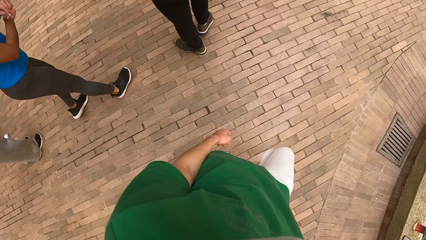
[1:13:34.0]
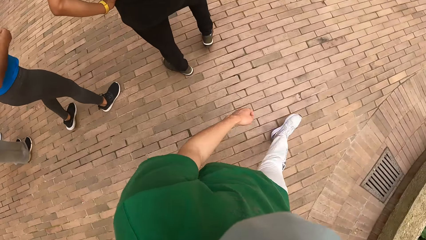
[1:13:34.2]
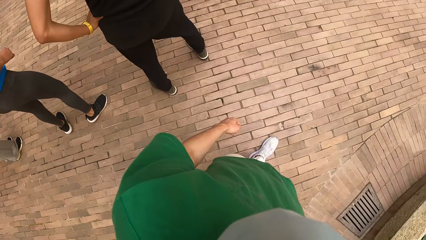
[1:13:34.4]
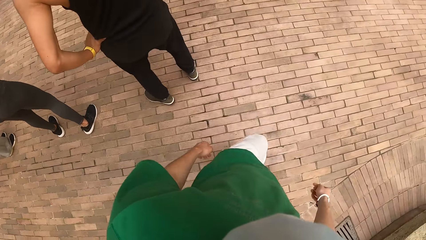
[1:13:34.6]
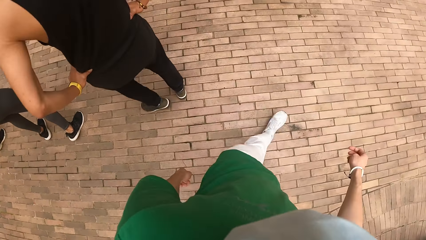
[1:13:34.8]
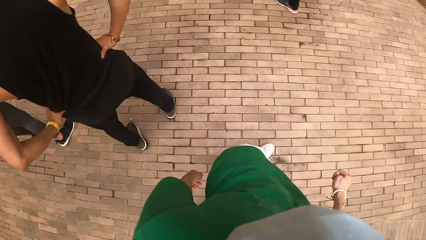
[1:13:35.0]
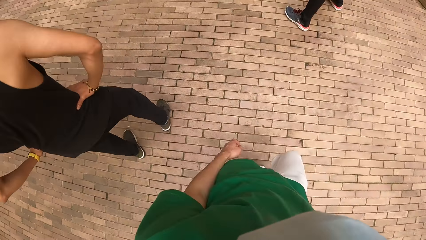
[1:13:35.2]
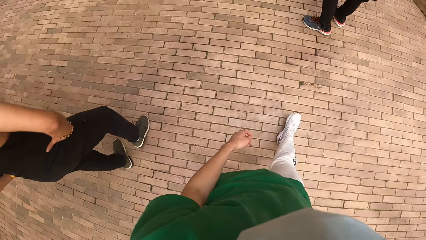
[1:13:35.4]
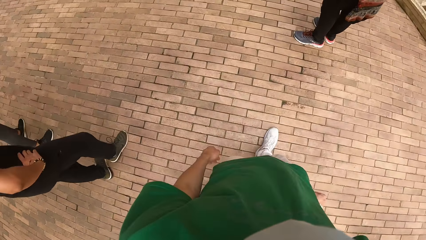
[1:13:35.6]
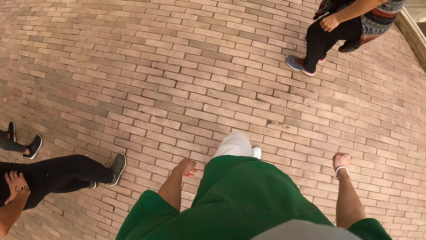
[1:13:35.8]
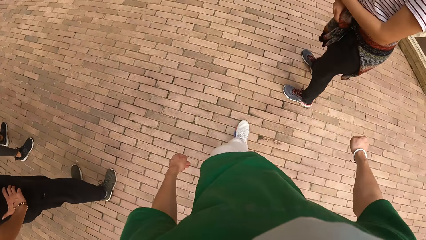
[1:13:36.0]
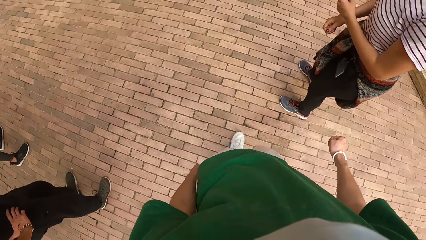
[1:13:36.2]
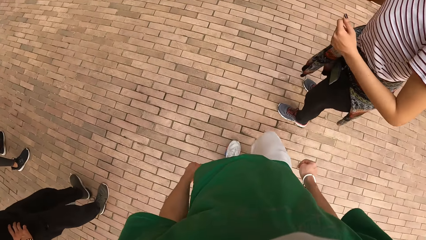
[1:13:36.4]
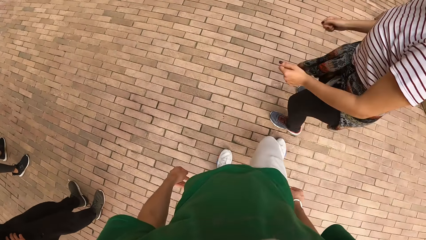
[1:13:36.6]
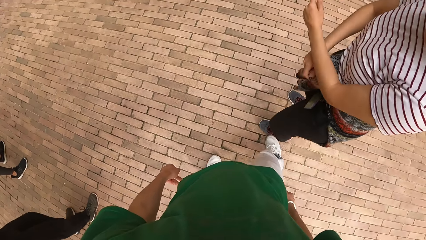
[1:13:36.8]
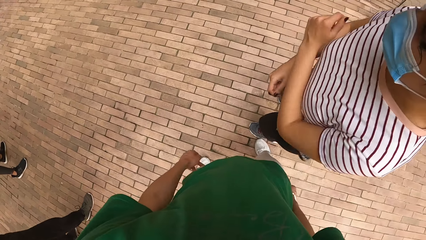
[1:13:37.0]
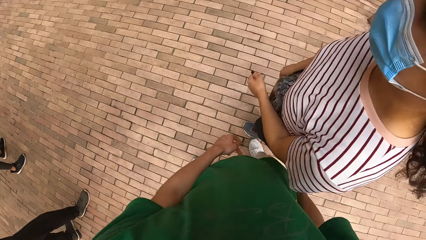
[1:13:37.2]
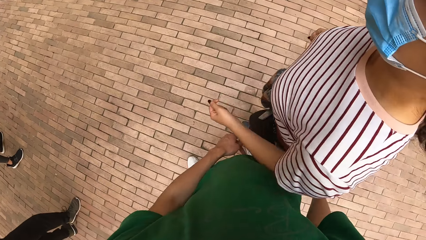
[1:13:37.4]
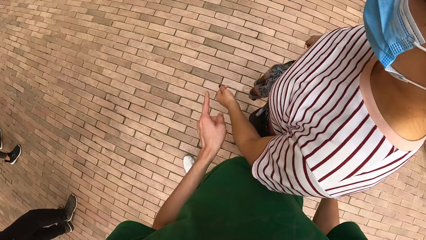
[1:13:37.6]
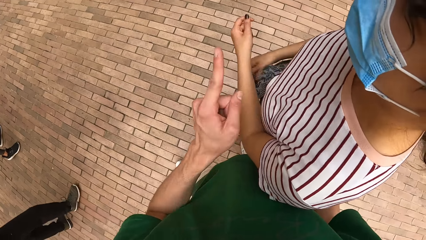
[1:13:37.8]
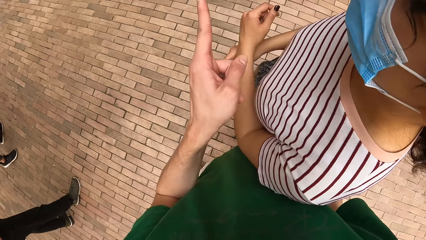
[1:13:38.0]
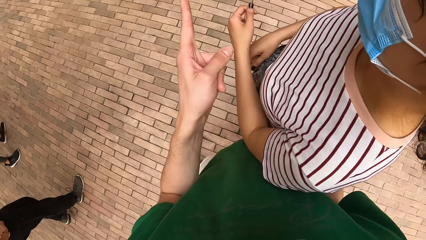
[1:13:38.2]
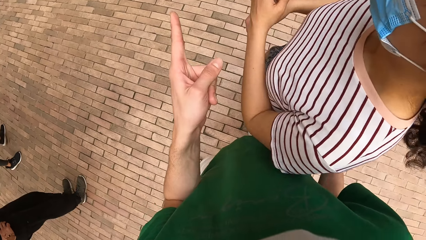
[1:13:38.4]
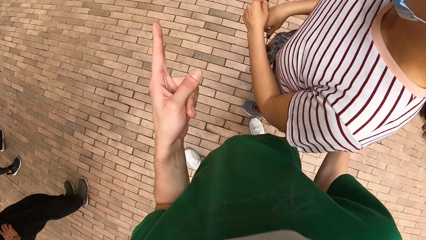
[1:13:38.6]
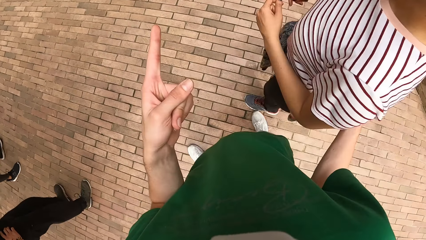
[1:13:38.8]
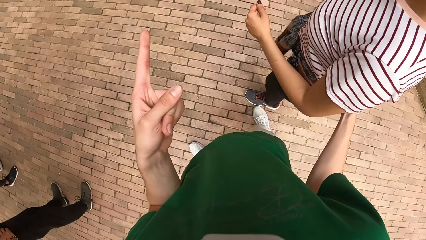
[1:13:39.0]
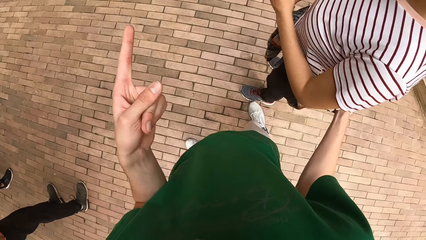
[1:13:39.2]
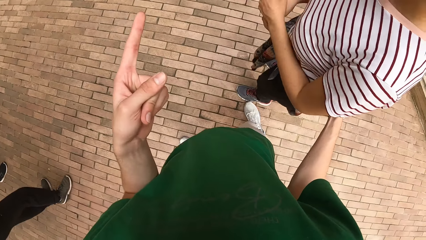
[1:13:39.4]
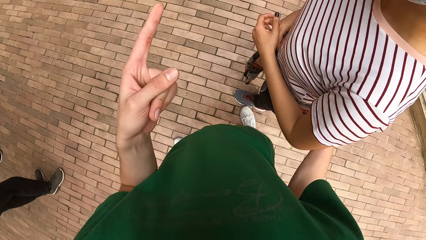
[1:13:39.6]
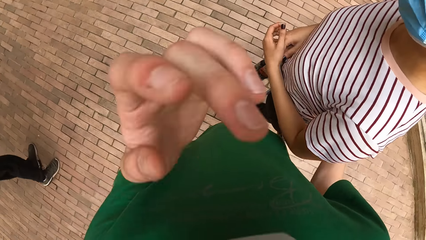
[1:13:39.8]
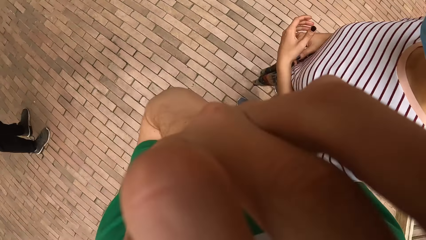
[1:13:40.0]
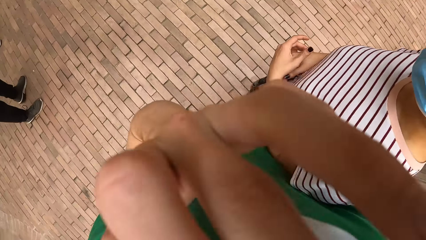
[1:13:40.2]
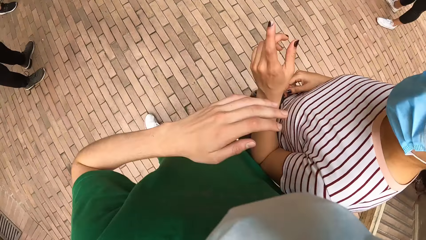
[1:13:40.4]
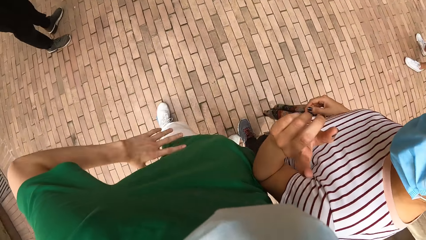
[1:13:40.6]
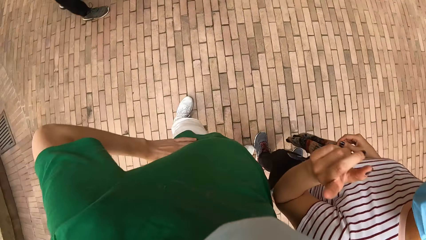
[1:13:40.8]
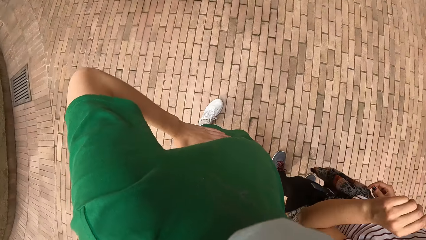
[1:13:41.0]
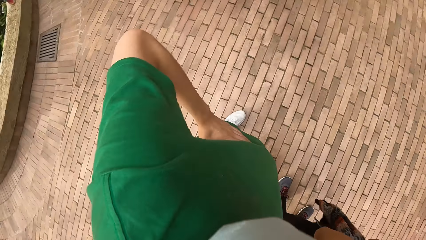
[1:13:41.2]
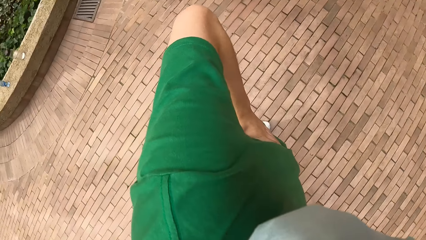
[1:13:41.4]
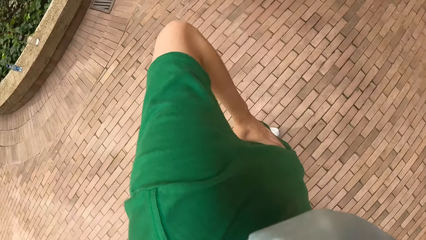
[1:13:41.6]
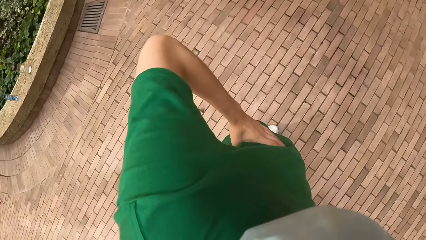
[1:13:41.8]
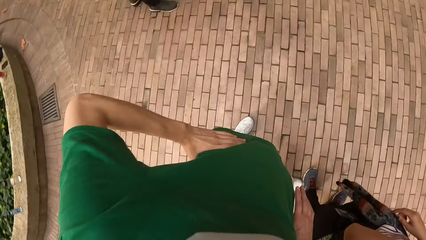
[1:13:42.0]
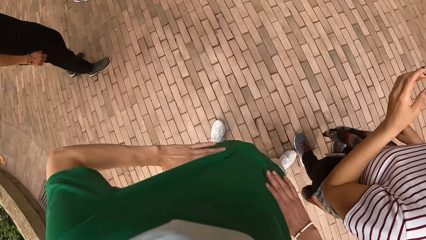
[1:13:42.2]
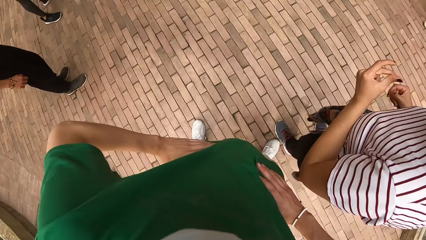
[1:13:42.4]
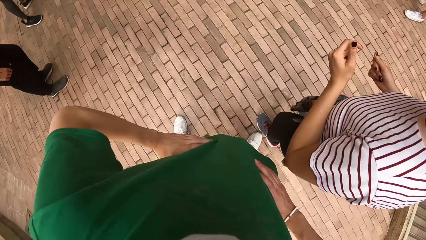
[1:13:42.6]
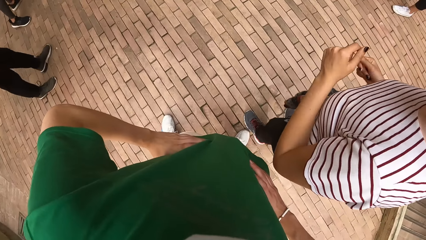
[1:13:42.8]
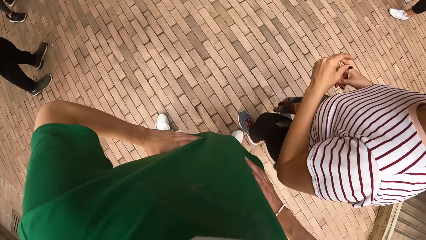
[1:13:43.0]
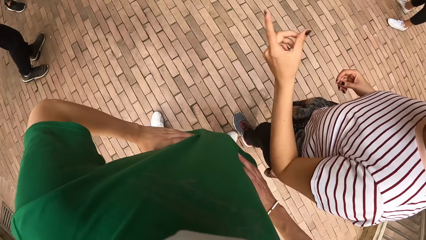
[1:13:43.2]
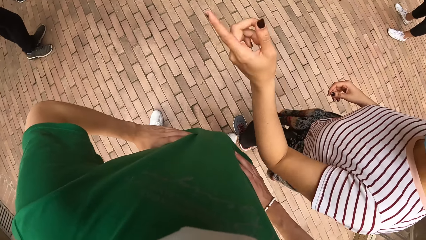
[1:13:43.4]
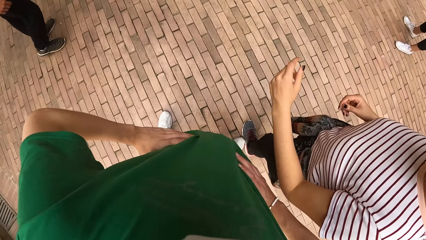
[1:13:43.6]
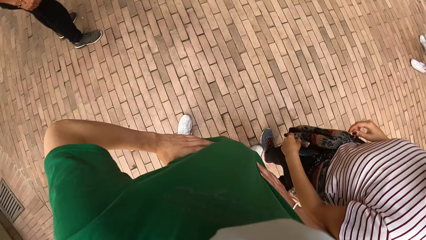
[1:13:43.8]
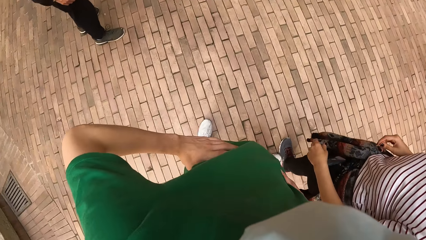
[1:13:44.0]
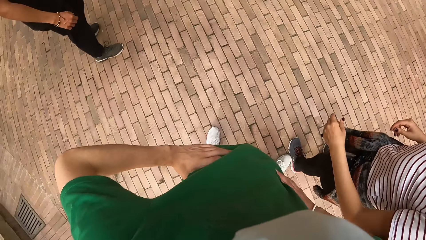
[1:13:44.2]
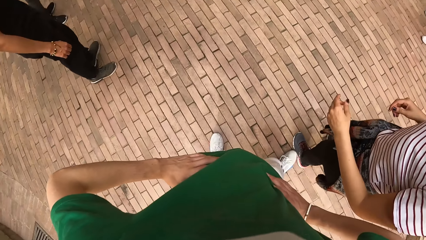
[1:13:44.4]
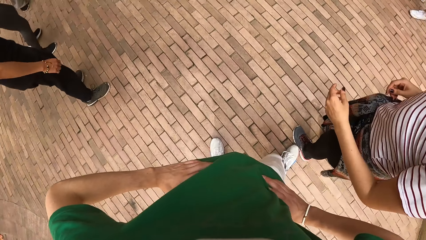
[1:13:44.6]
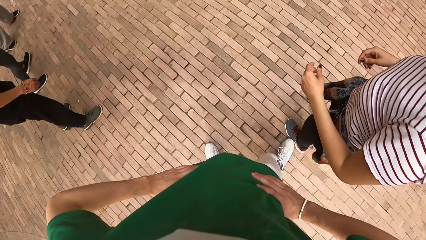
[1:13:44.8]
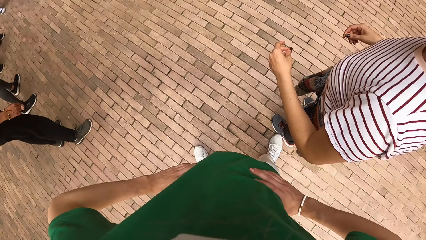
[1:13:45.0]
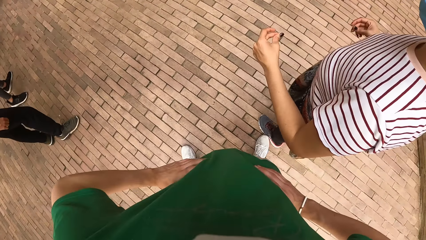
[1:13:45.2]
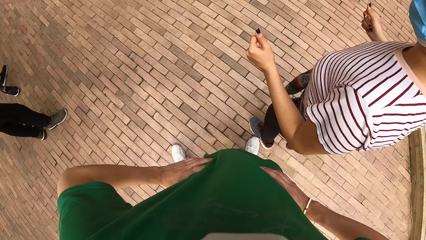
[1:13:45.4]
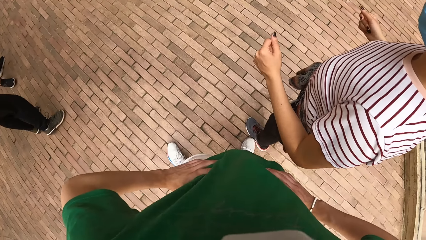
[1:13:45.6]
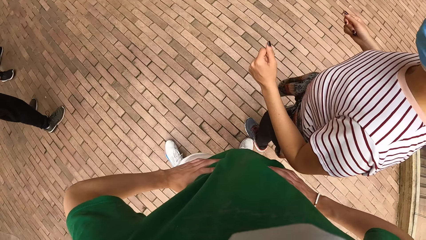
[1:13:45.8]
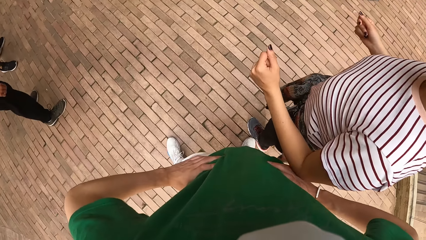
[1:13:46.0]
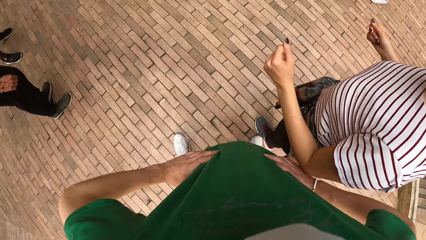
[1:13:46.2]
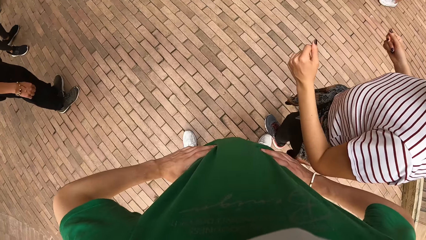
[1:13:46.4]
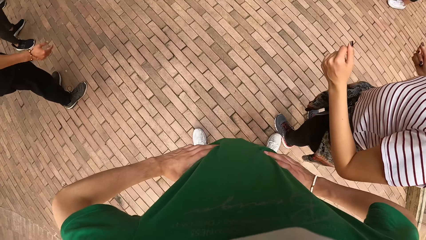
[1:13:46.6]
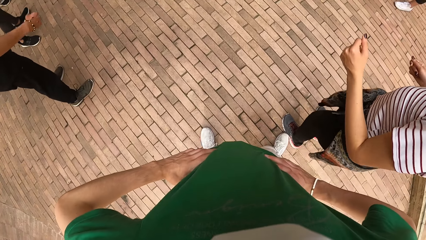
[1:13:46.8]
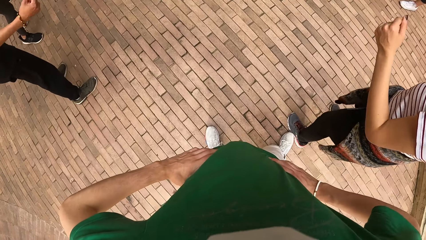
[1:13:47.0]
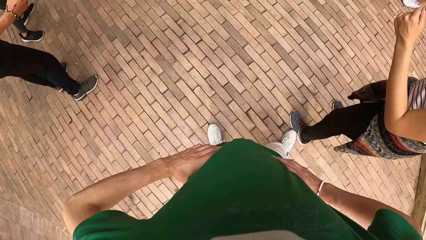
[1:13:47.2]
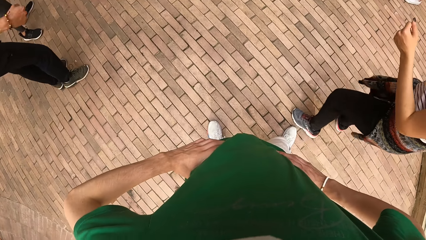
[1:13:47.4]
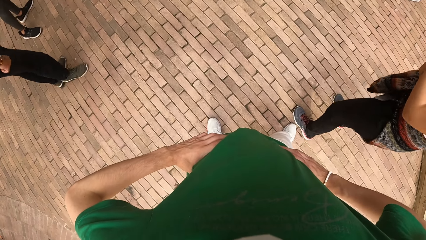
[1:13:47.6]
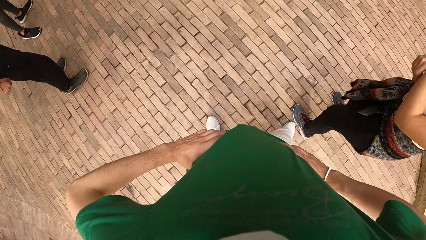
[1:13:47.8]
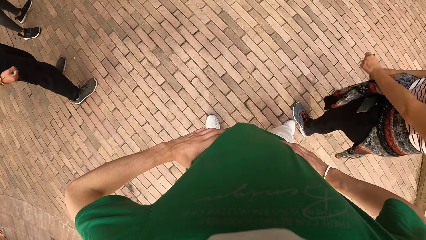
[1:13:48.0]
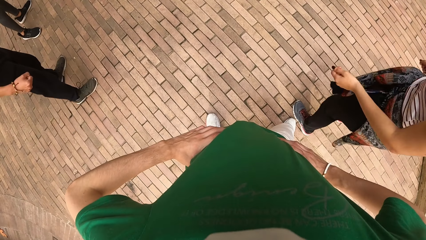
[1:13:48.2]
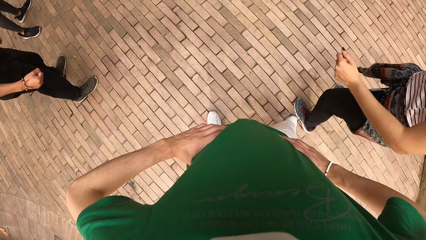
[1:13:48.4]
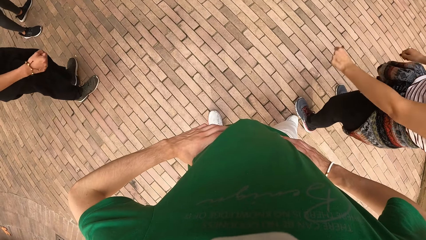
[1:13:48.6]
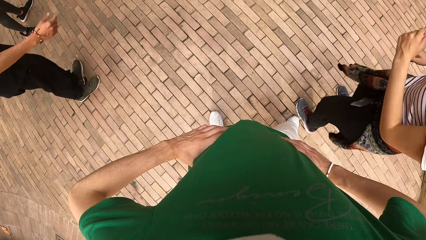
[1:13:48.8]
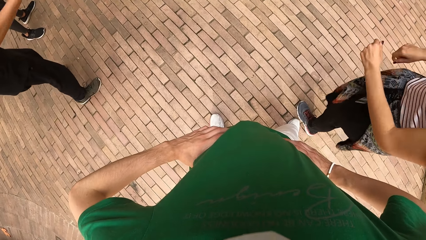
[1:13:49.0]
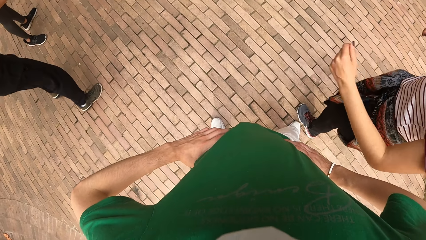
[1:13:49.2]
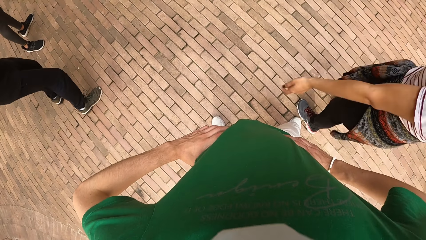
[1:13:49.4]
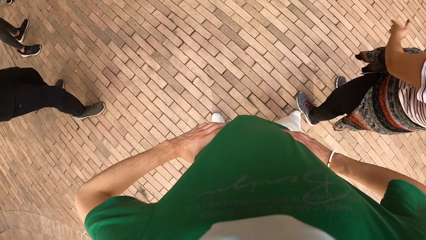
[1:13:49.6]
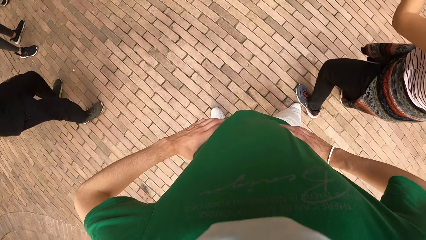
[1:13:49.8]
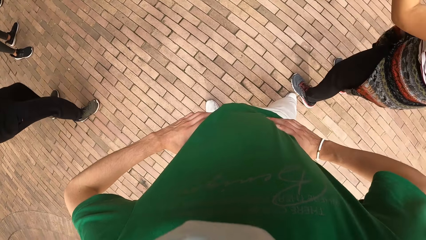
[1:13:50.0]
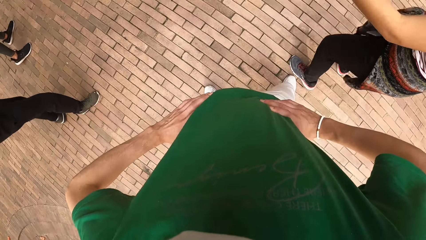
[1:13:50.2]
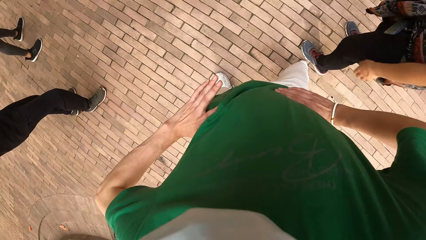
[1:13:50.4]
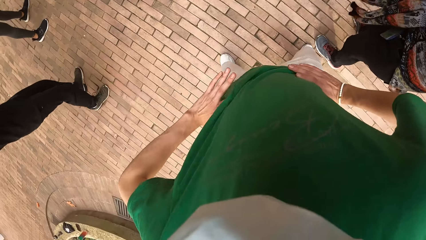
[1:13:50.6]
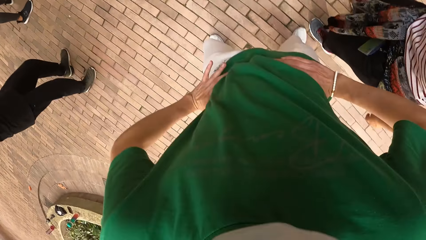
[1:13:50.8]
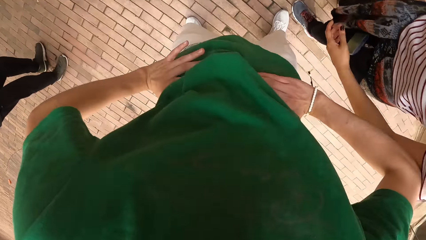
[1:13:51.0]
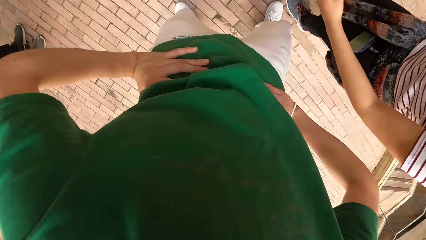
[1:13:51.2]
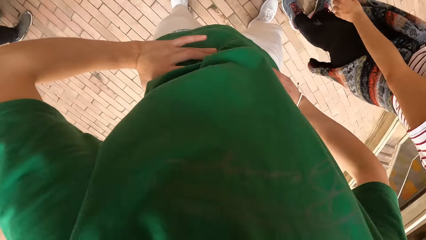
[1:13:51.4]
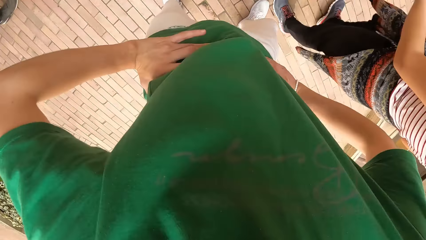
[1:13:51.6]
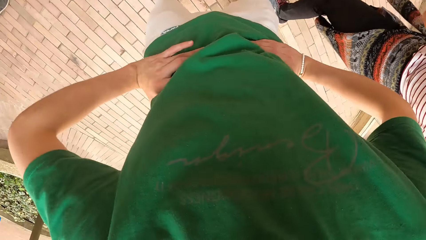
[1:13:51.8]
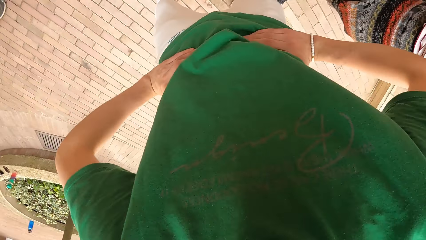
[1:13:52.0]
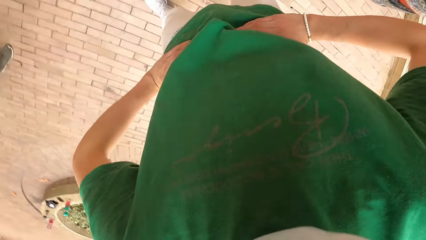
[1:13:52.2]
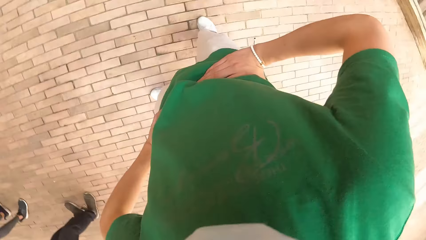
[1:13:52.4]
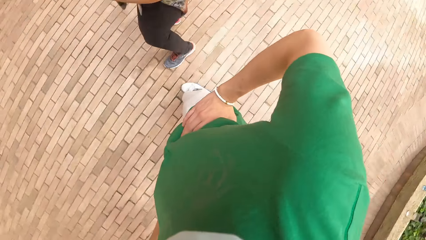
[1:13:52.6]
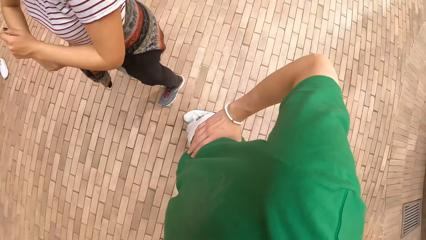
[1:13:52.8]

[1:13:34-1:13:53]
A woman makes dance moves. The camera wearer converses with the woman. She uses gestures. She adjusts the camera on her head with her left hand. She touches her face. She places her hands behind her waist. Another woman looks around. The first woman uses gestures. The camera wearer looks around. The first woman makes dance moves. The other woman looks around. The first woman uses gestures and makes dance moves. The other woman looks around and stands close to the first woman. The camera wearer dances alongside the first woman and the other woman.
